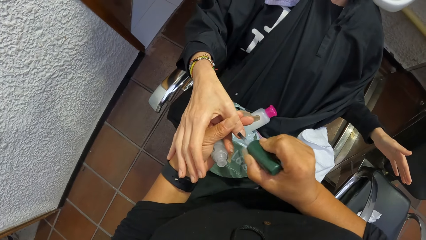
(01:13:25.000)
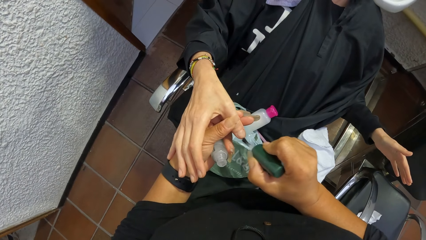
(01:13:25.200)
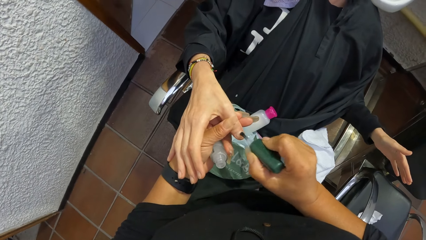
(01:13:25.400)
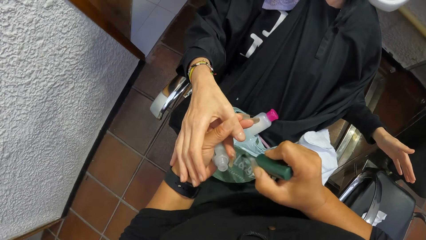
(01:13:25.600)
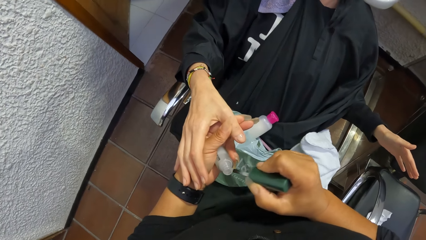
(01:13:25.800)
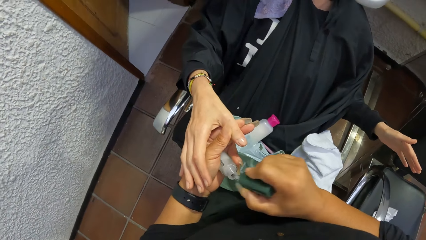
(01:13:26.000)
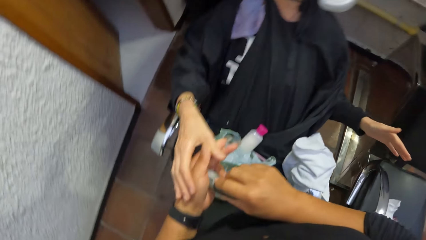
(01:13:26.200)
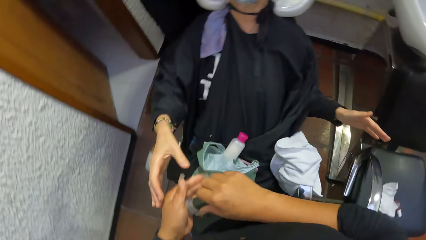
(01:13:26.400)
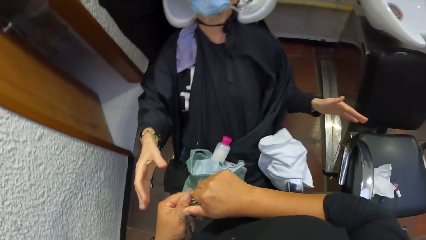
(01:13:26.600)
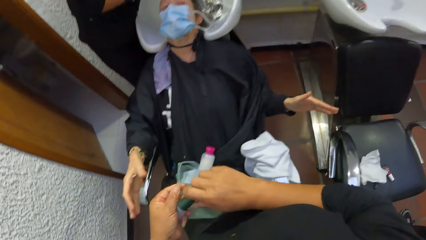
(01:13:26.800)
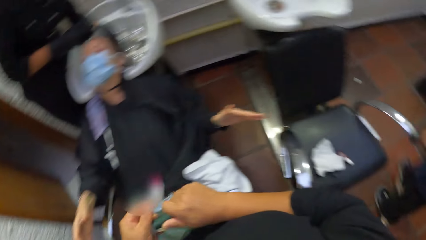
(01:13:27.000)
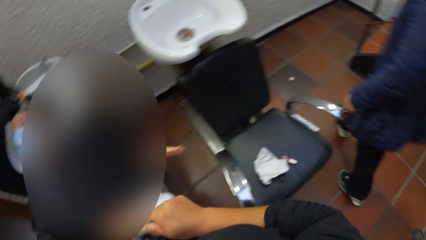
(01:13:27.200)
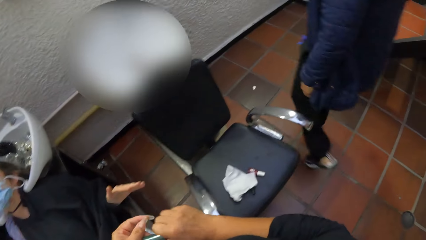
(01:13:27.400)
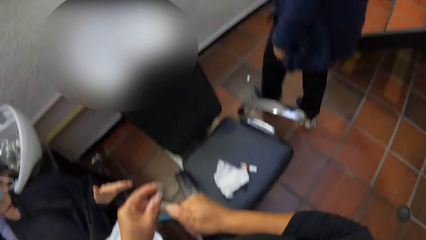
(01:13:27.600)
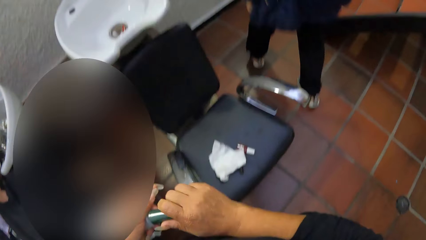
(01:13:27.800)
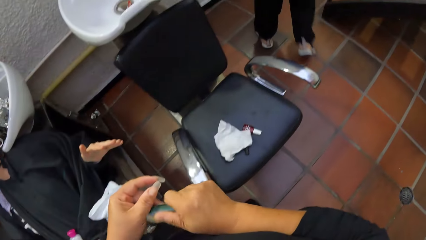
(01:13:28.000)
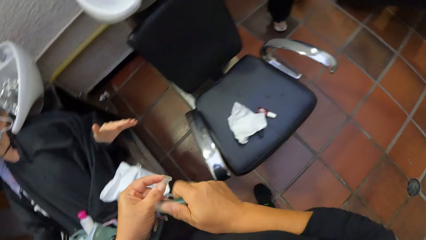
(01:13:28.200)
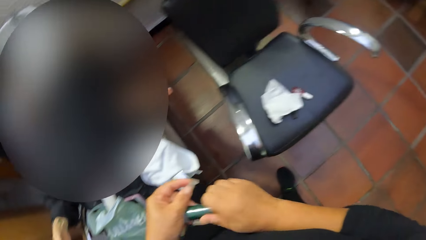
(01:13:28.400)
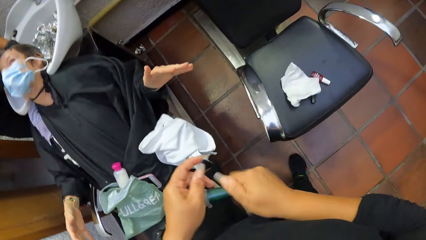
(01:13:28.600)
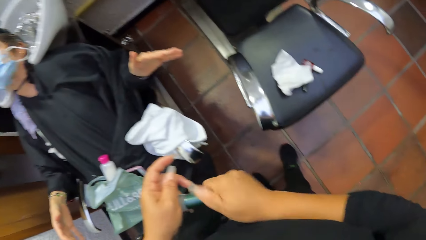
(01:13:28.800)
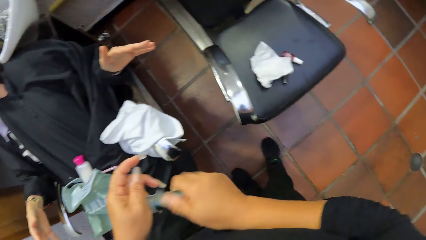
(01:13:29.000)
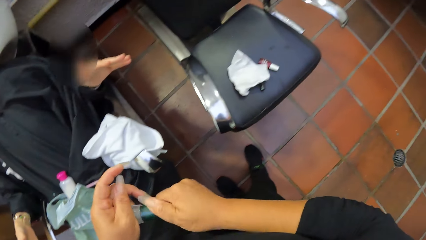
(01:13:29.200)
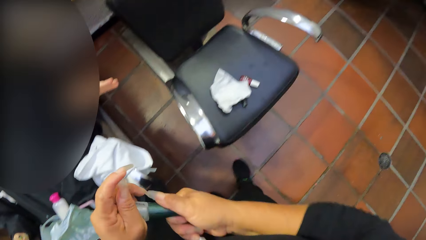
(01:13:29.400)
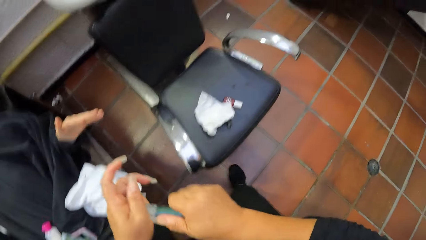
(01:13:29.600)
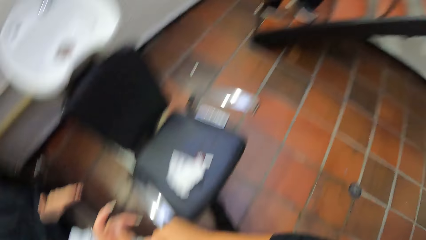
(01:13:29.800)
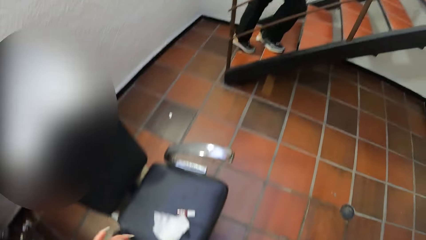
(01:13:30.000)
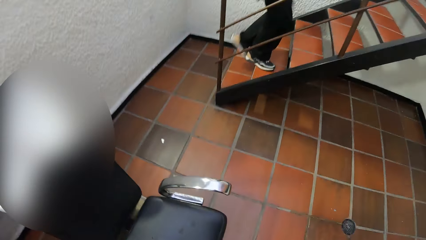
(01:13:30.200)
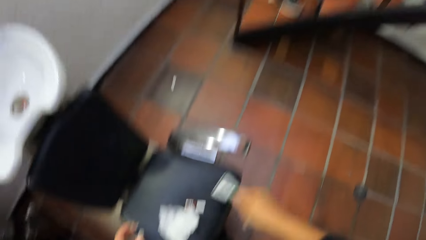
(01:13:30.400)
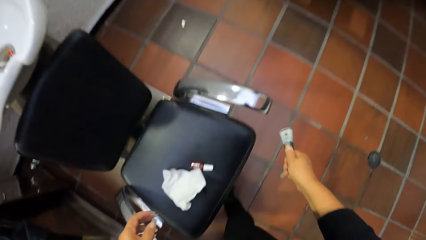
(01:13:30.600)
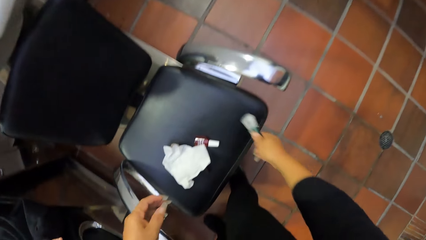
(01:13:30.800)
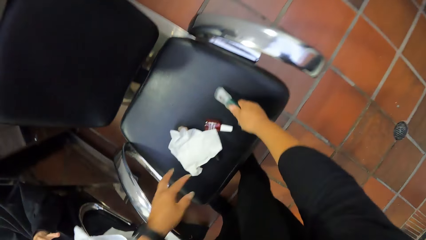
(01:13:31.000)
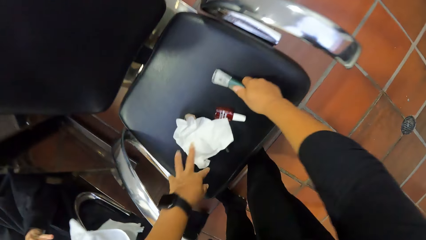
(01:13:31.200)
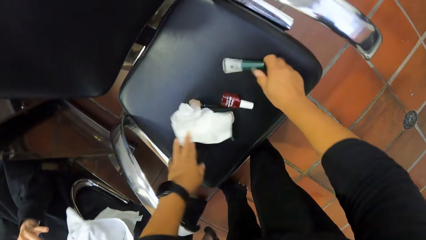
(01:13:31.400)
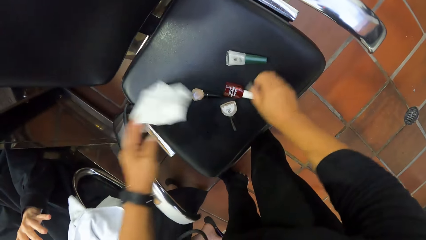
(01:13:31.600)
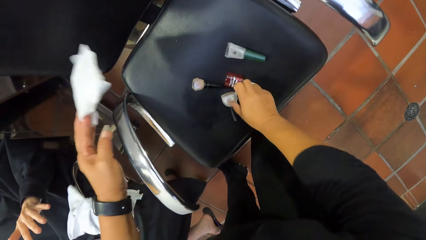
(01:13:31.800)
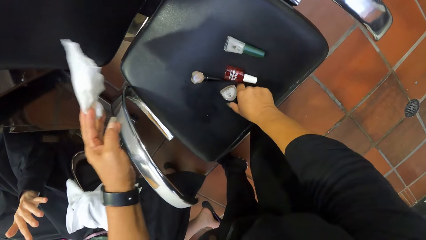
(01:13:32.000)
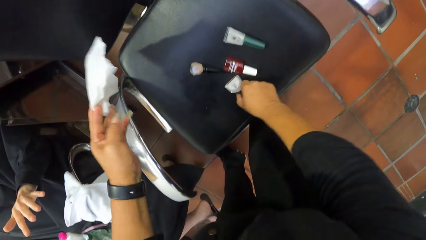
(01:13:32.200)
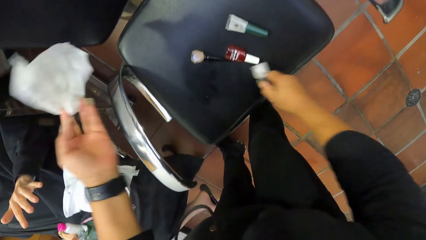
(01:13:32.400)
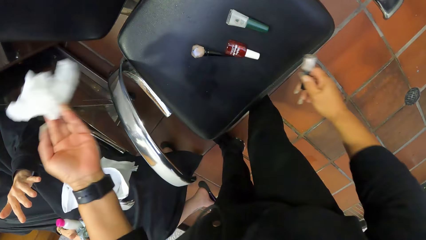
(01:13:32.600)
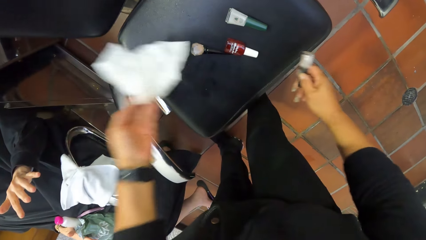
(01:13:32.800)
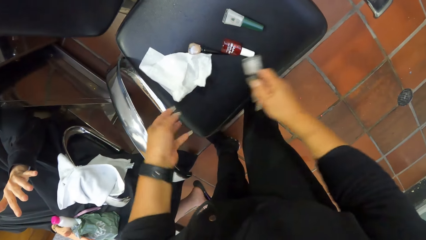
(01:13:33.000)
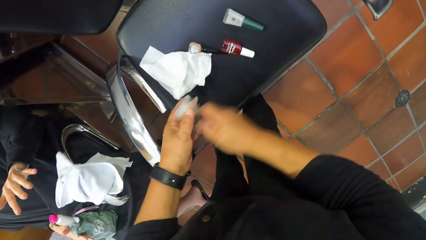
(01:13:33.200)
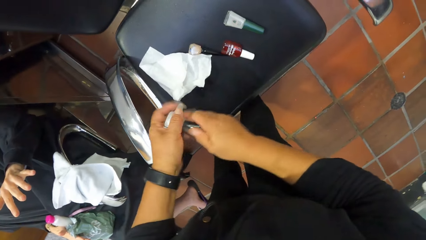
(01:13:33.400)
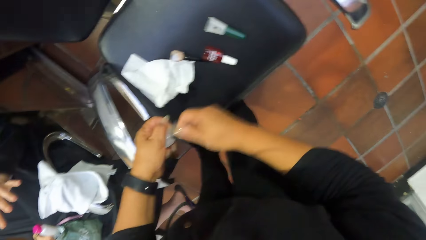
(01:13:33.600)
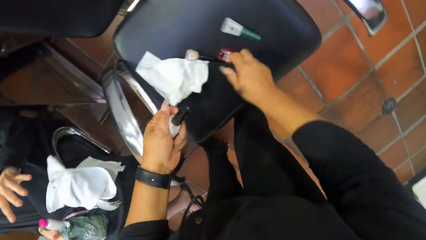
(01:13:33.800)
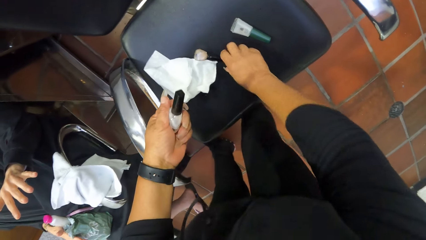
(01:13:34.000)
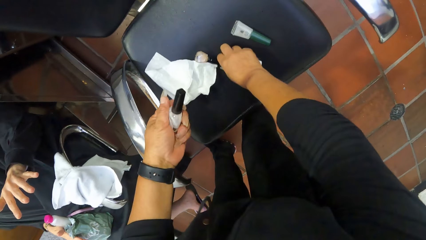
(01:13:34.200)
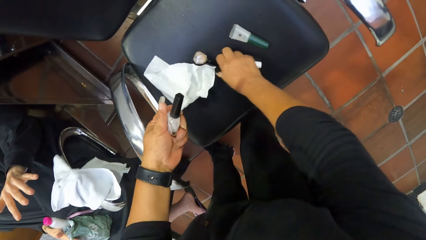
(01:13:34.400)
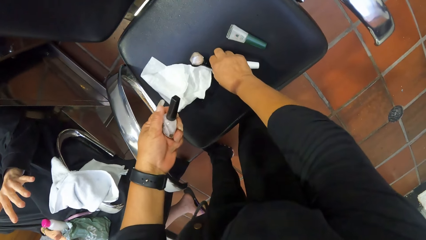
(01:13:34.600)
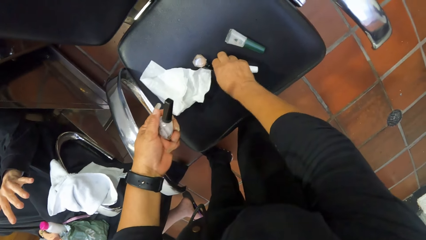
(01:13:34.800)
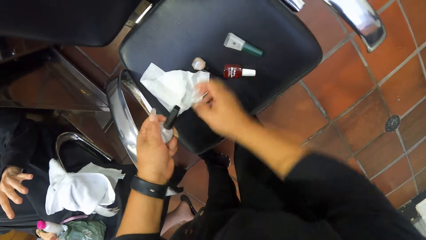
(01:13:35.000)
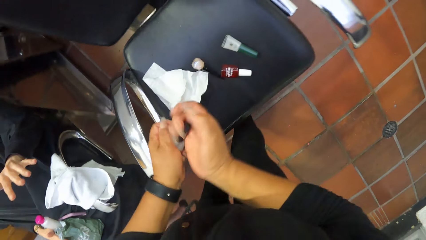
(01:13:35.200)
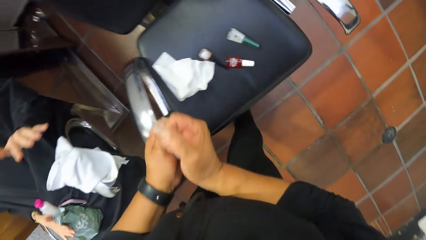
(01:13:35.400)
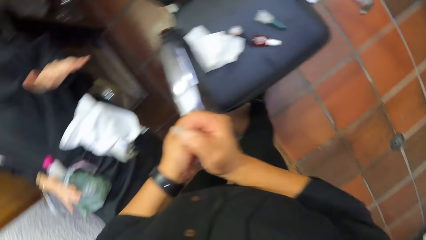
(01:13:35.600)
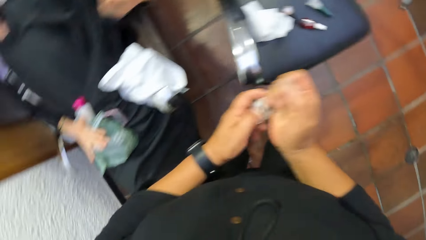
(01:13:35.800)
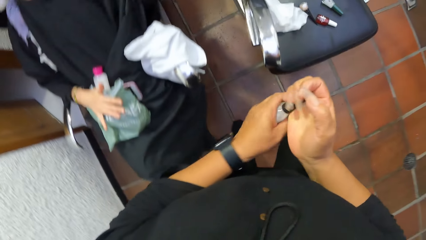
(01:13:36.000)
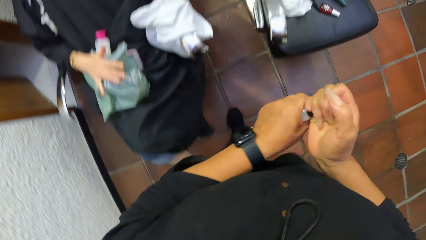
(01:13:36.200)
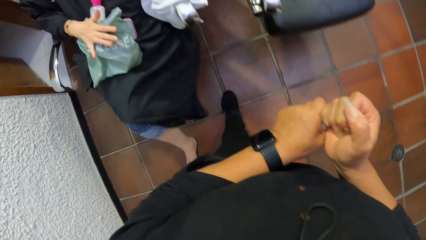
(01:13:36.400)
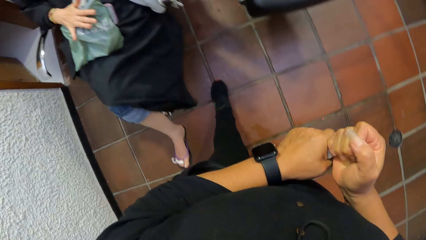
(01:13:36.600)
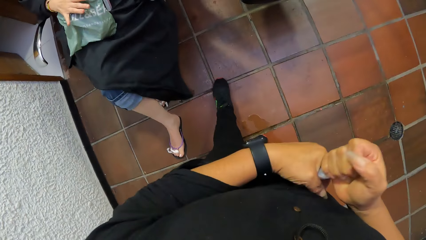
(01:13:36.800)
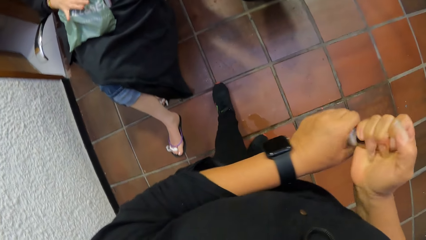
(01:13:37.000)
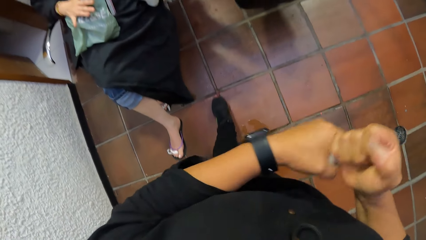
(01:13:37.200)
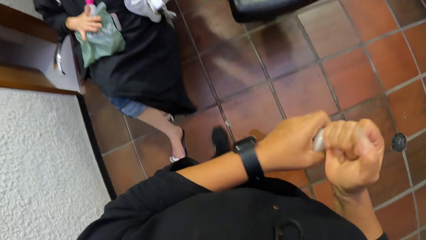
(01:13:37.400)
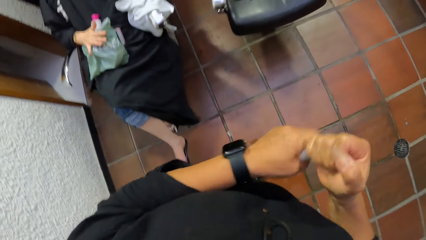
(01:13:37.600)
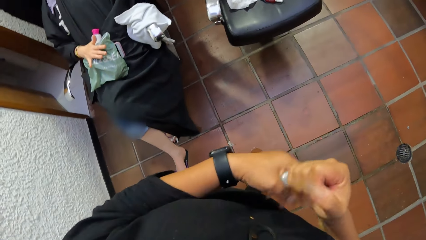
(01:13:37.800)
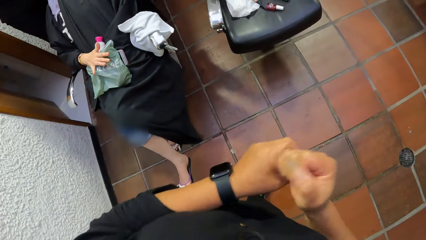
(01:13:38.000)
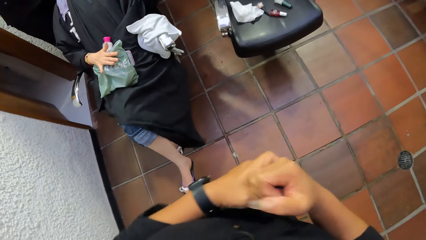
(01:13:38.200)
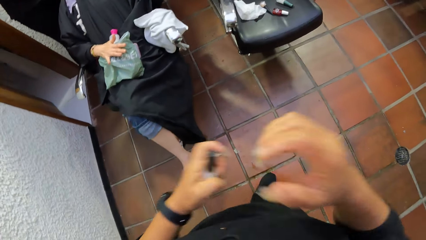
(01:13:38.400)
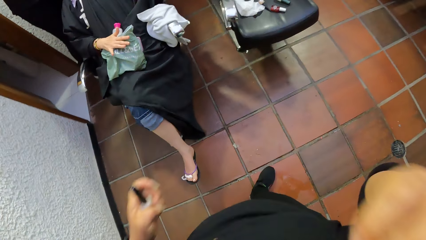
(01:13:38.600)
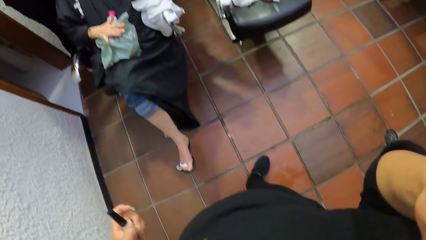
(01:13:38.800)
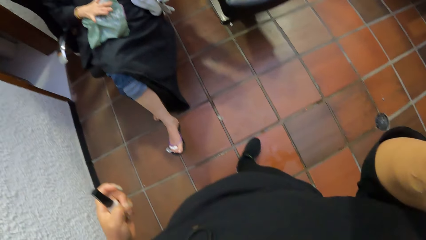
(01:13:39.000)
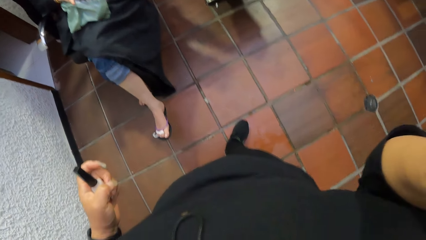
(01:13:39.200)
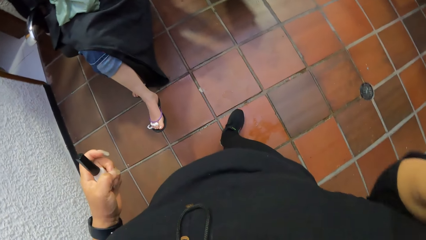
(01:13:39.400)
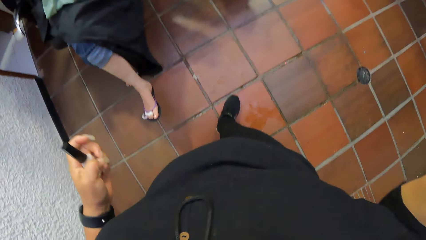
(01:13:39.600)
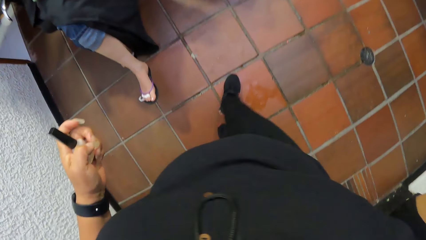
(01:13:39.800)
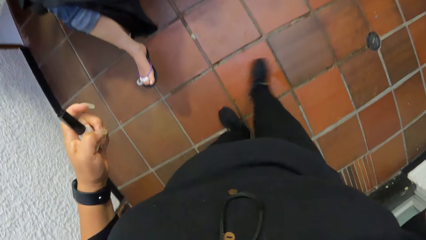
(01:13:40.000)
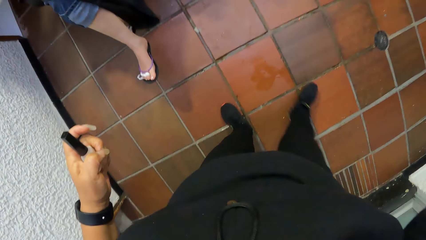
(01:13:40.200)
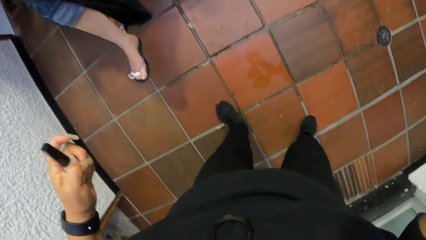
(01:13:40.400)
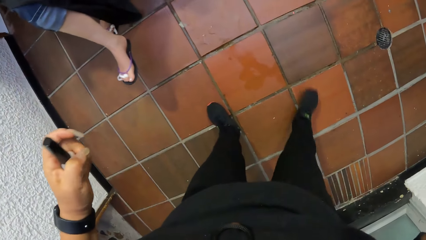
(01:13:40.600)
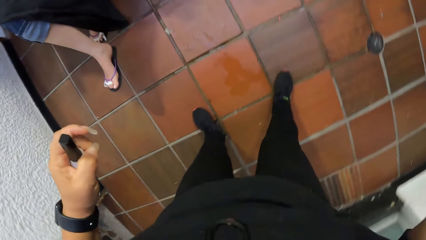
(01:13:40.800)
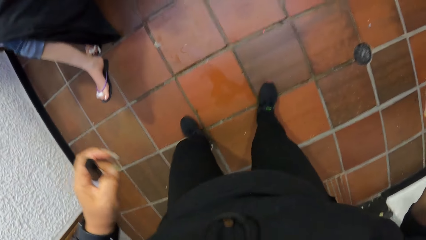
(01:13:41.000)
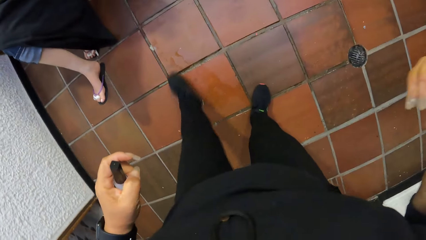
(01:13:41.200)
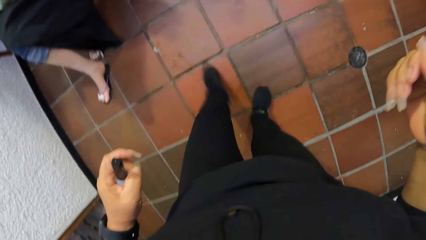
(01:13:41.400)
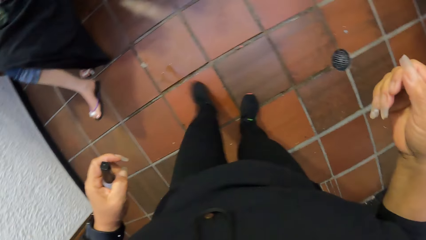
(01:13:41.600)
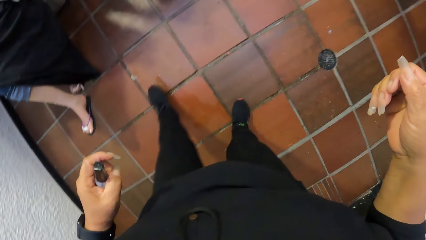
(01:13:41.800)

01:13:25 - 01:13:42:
The camera wearer puts the nail polish brush in her right hand into the nail polish container in her left hand. She closes the container of the nail polish with her hands. She tightens the nail polish lid with her hands. She drops the nail polish bottle on the chair with her right hand. She picks up the napkin from the chair with her left hand. She picks up another nail polish from the chair with her right hand. She drops the napkin on the chair with her left hand. She passes the nail polish in her right hand to her left hand. She adjusts a nail polish on the chair with her right hand. She loosens the nail polish brush from the nail polish container with her right hand. She holds the top of the nail polish. She removes her hand from the nail polish lid.
